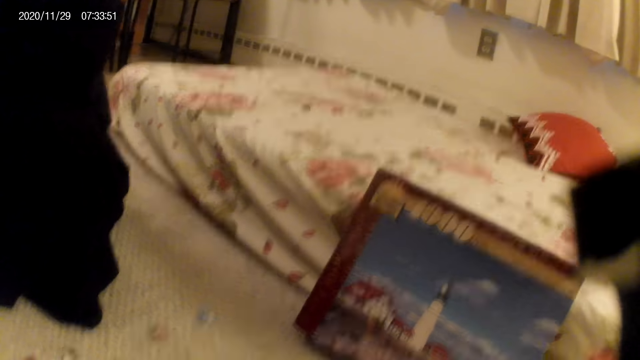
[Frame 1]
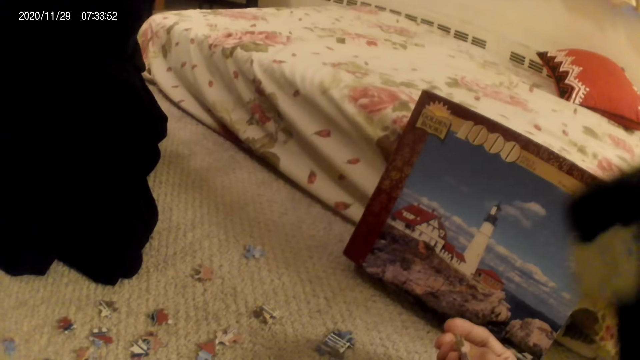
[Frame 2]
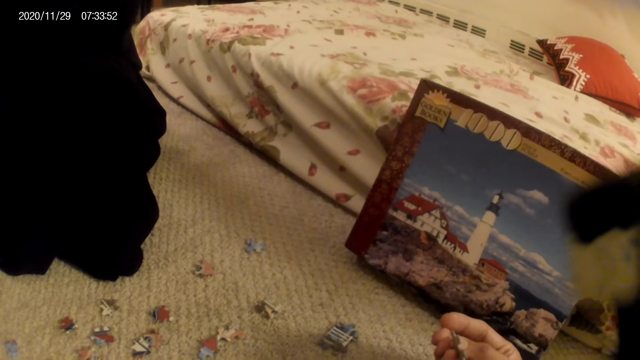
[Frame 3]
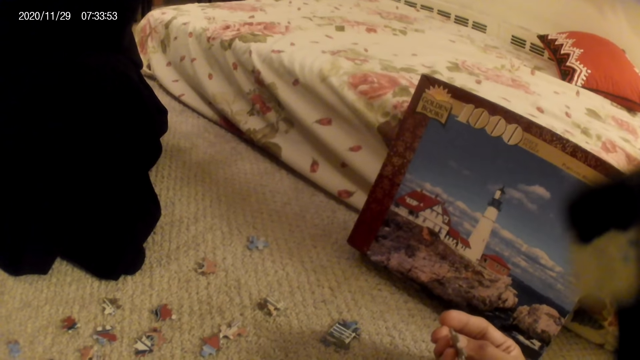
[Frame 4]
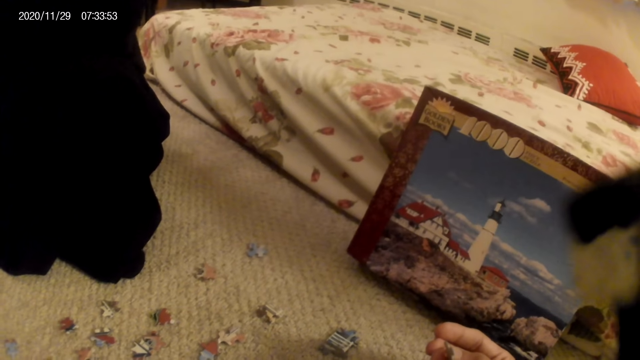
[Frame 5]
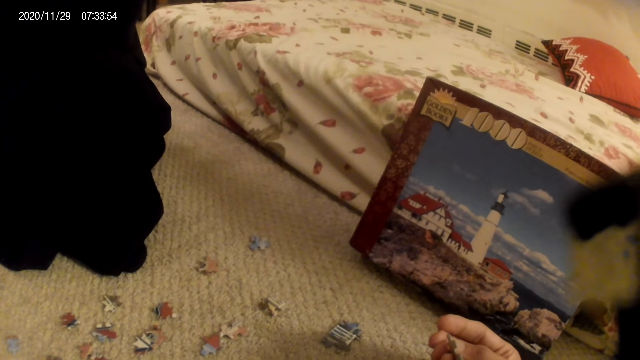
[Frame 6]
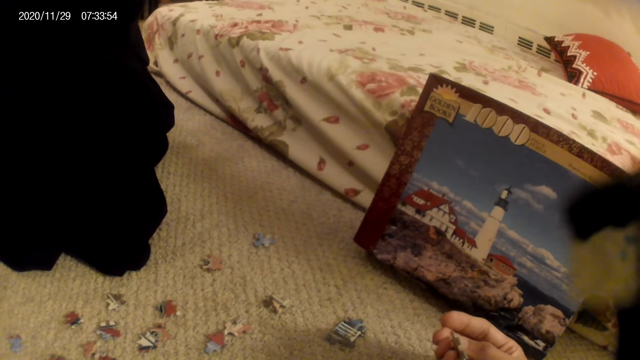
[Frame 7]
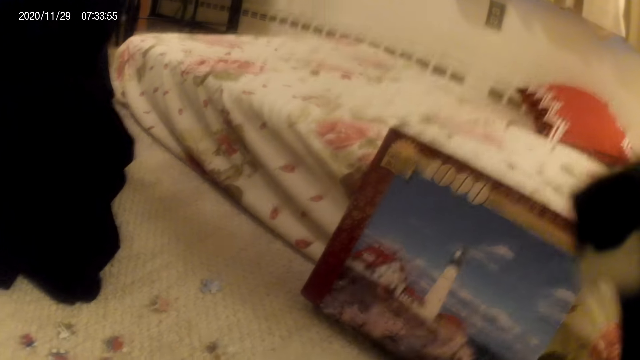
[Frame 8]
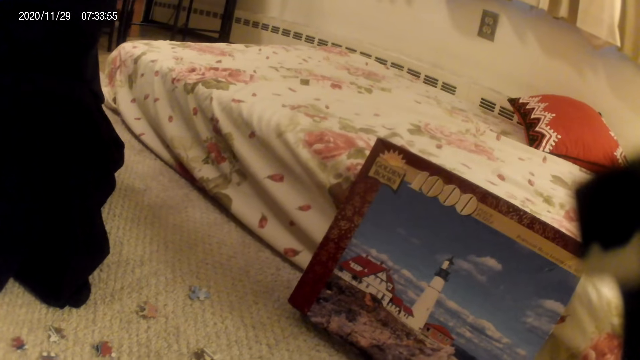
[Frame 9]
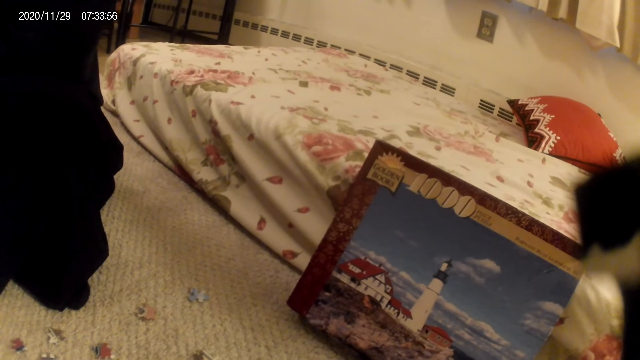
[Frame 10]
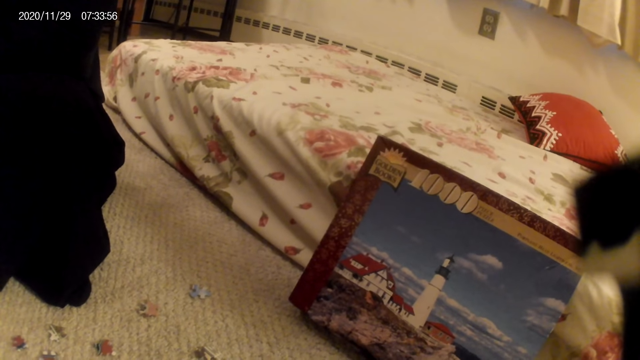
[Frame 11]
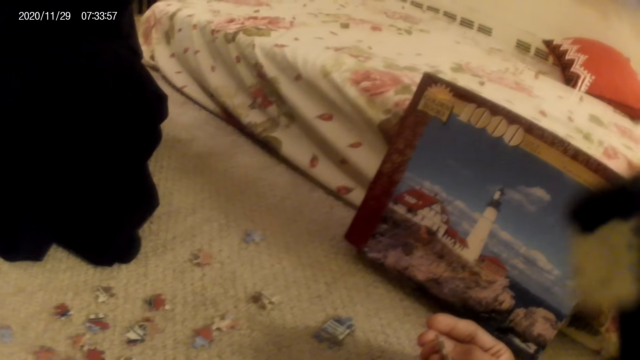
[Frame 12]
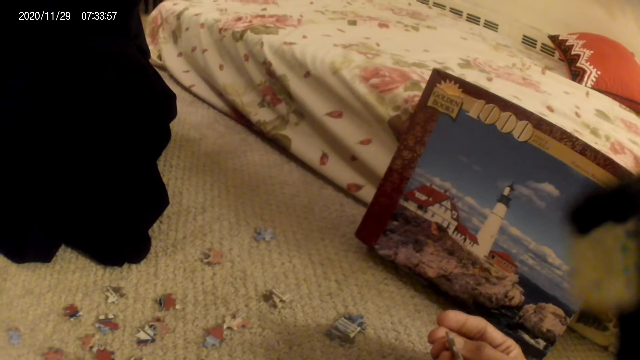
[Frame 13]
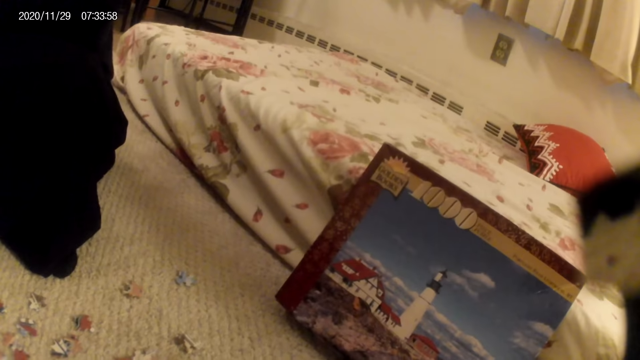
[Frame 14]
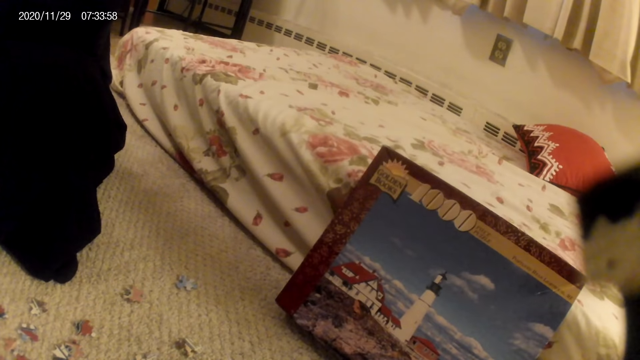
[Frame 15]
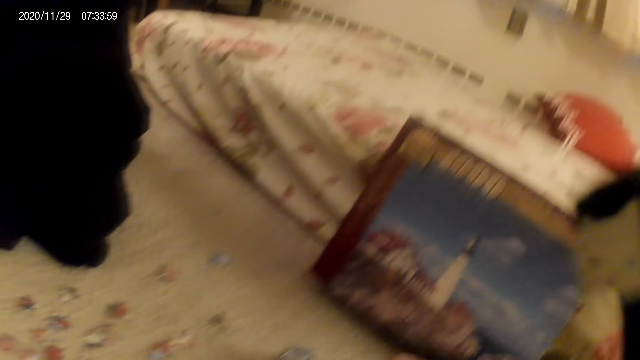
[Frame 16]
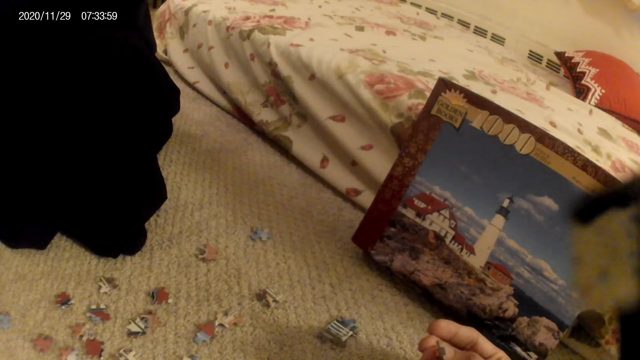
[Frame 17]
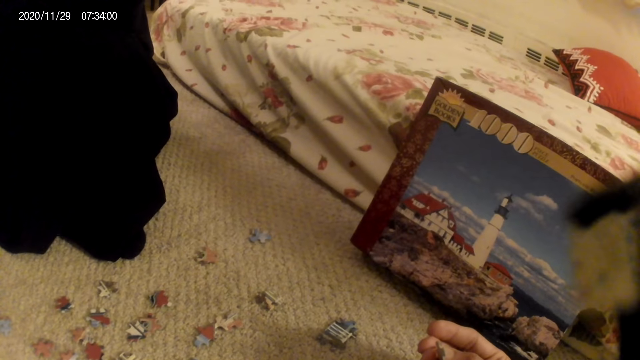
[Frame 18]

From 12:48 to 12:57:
The camera wearer moves a hand. A woman does something.

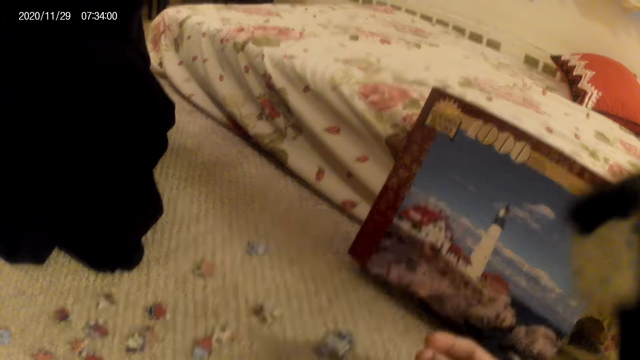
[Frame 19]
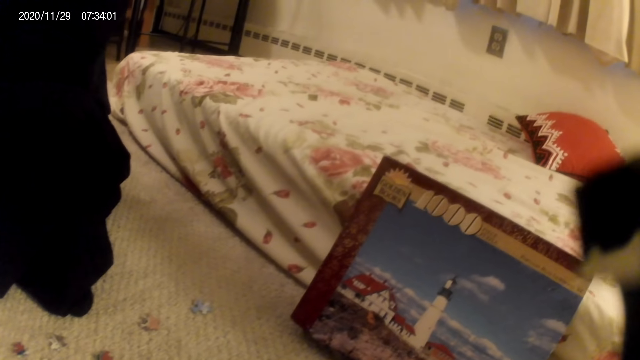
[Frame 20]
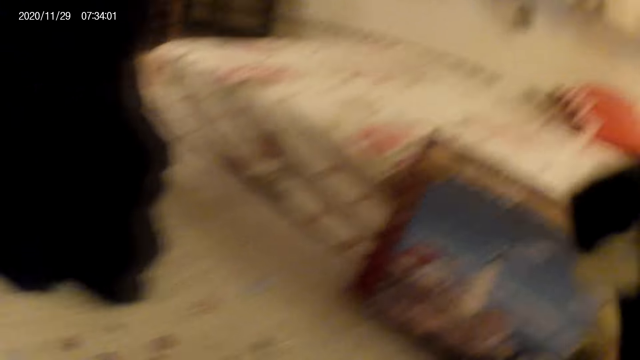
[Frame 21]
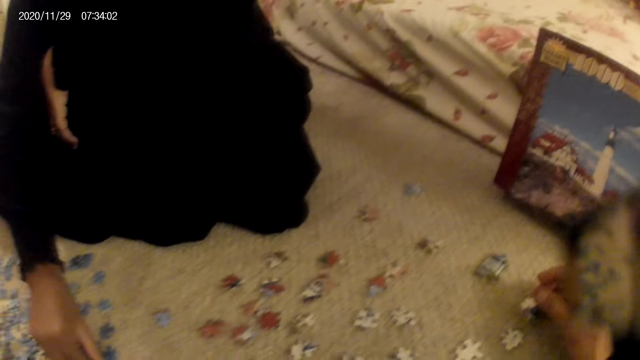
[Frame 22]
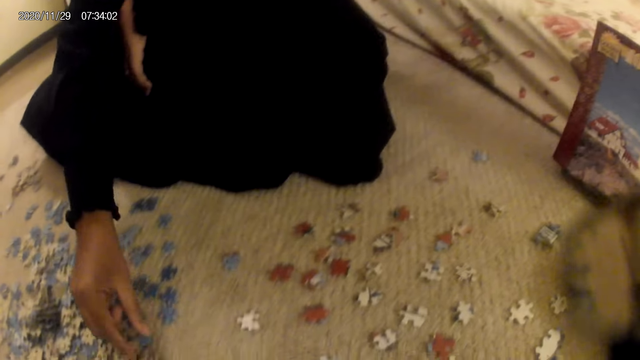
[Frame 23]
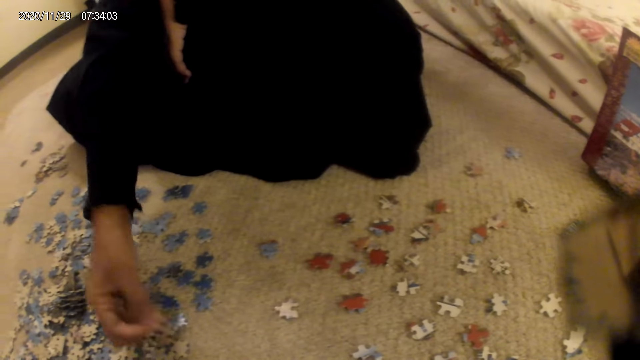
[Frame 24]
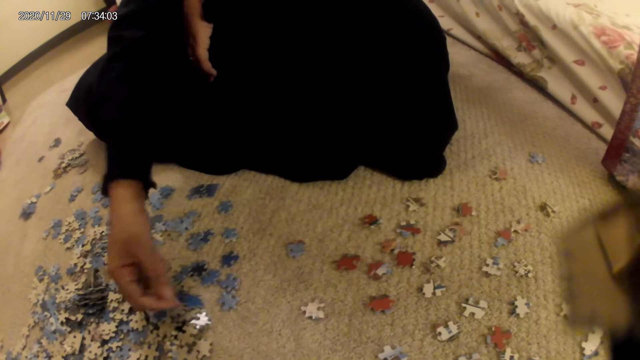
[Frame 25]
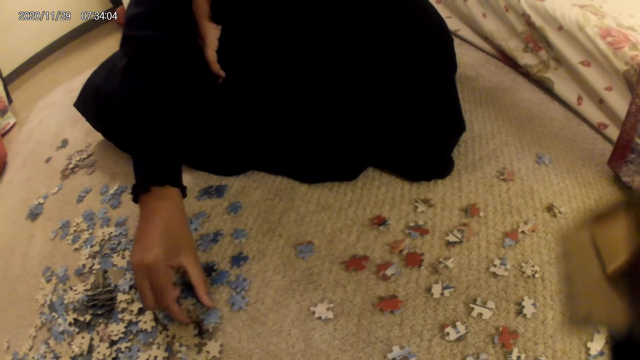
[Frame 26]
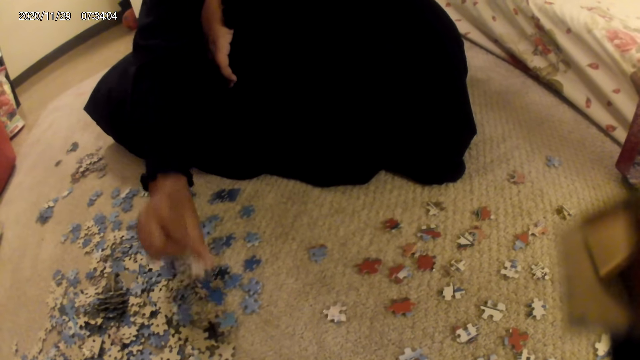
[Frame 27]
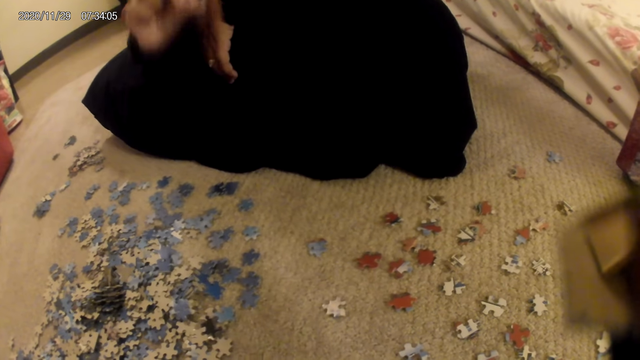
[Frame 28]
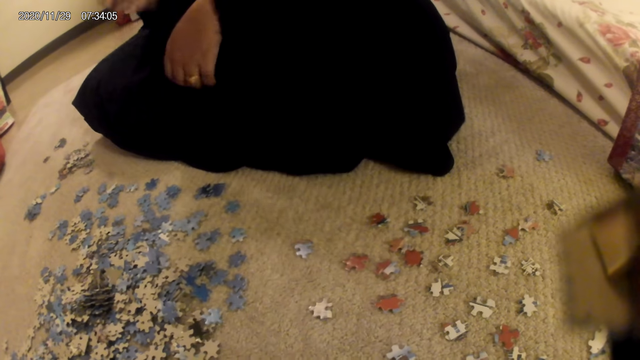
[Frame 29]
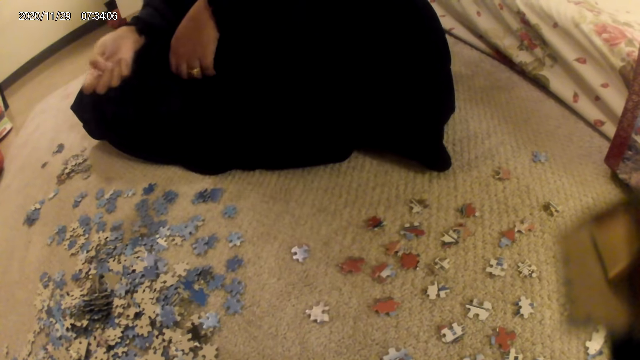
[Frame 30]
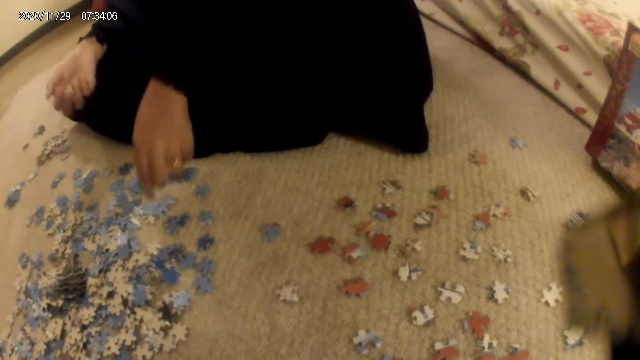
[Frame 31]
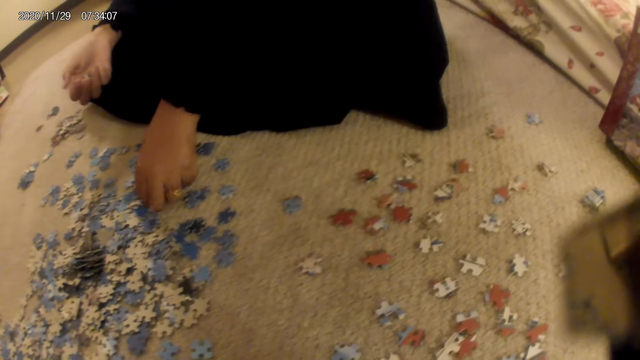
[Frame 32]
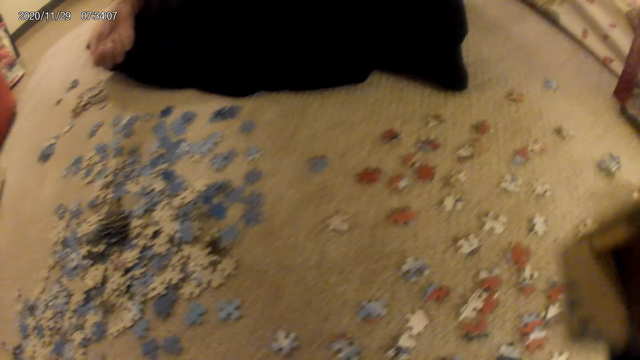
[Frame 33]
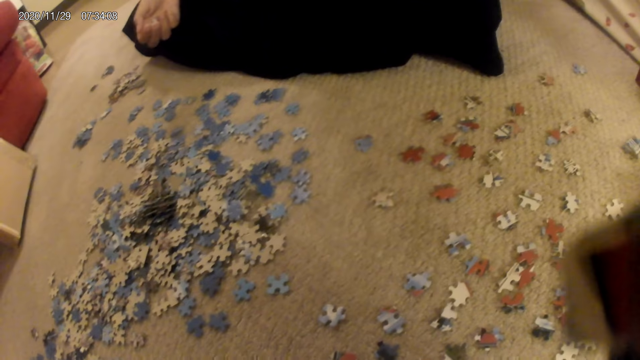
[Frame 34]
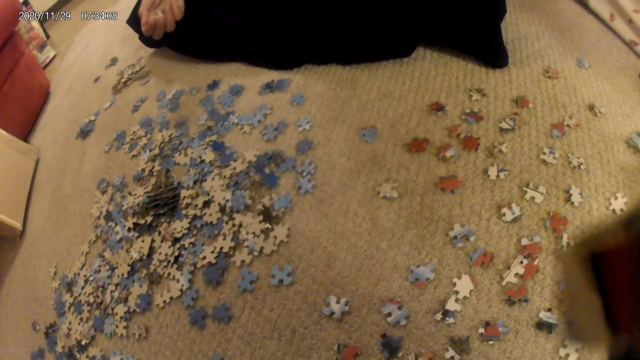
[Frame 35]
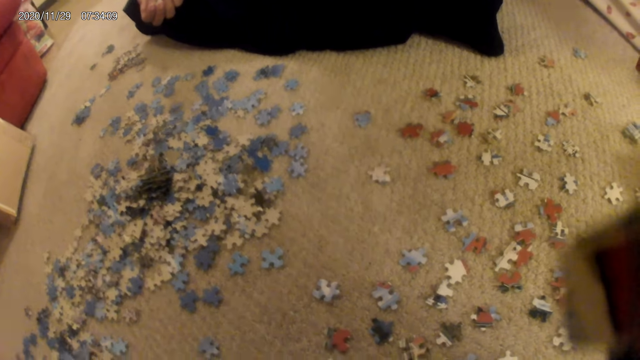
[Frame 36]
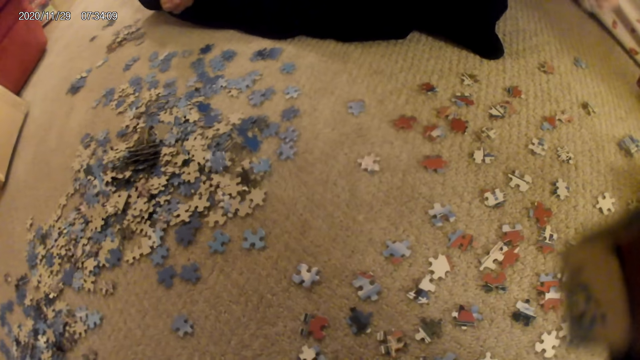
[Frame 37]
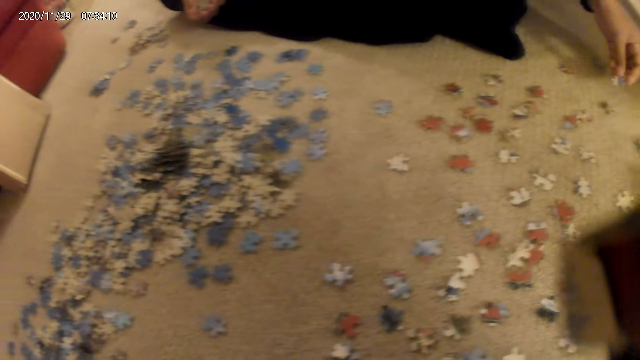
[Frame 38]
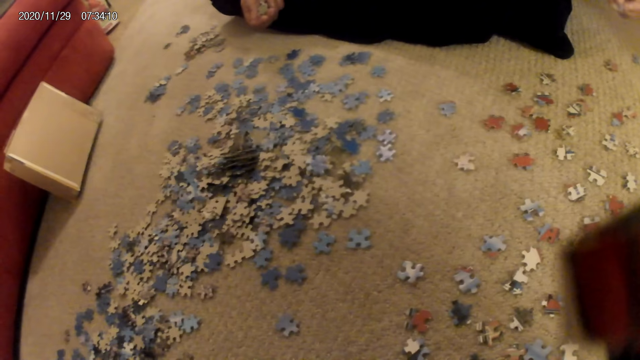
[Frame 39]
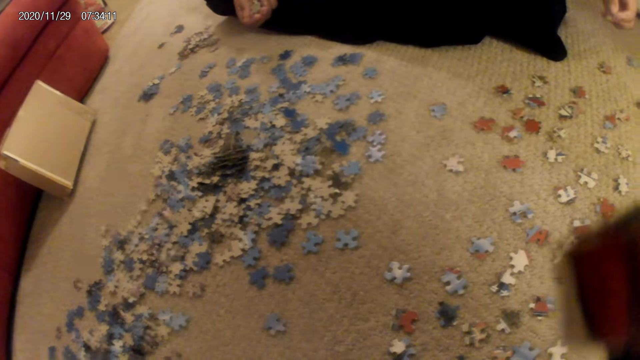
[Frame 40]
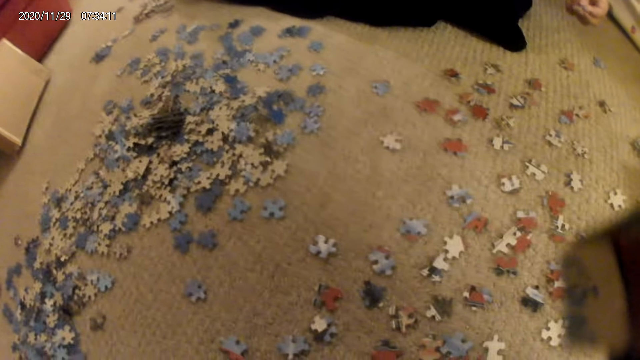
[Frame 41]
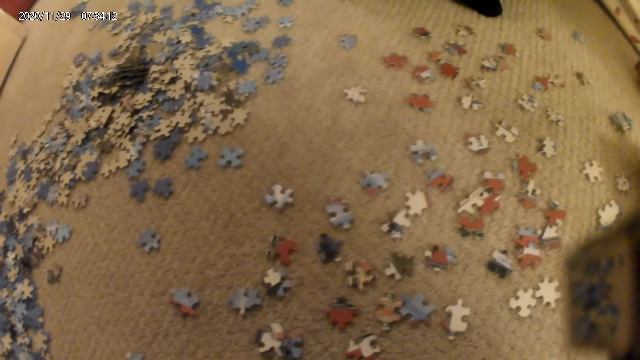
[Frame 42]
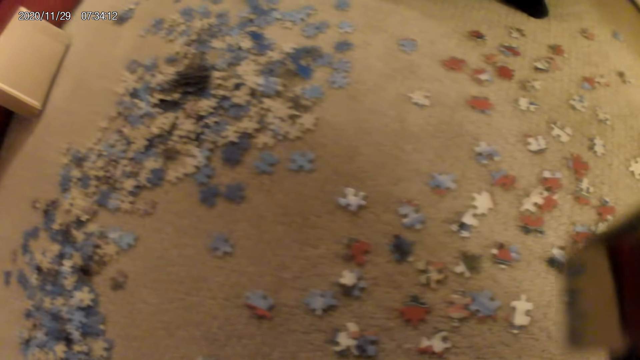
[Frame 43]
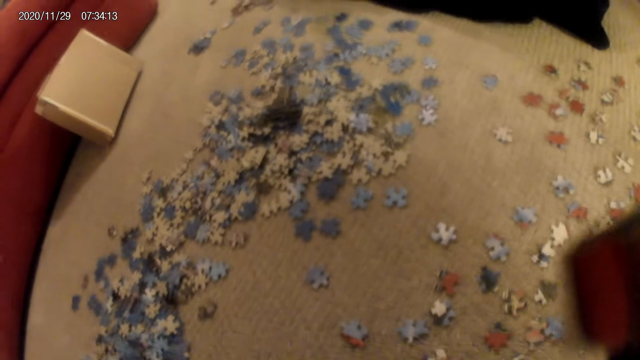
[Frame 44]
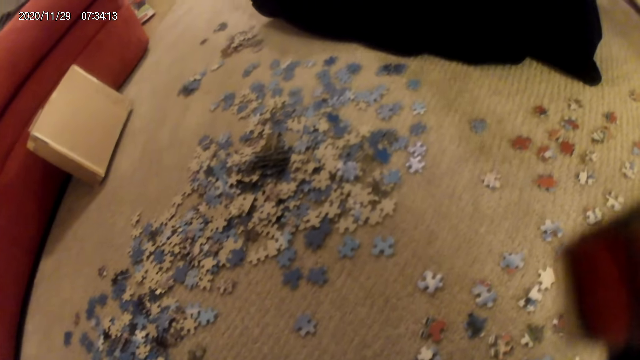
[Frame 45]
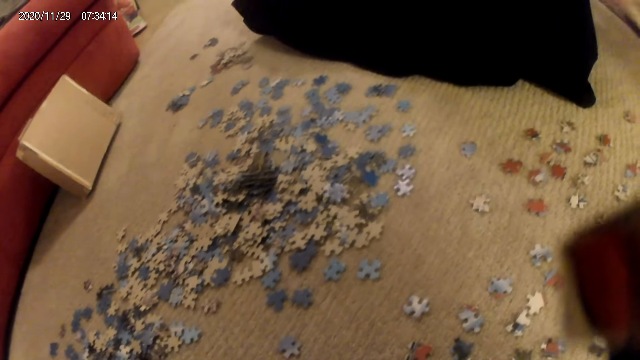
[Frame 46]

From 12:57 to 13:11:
A woman sorts cards on the floor, picks up a card or the jigsaw pieces from the floor, sorts the card on the floor and does something. The camera wearer does something. The woman places the card on the floor and does something. The camera wearer does something.
